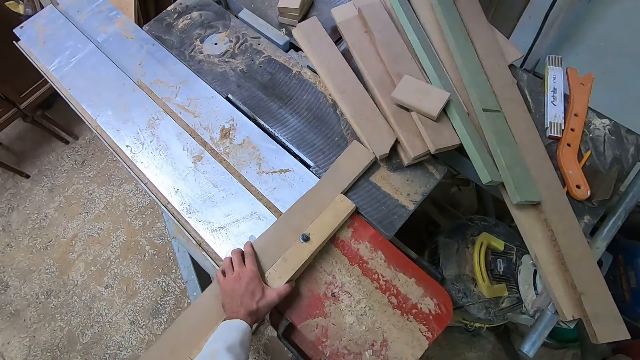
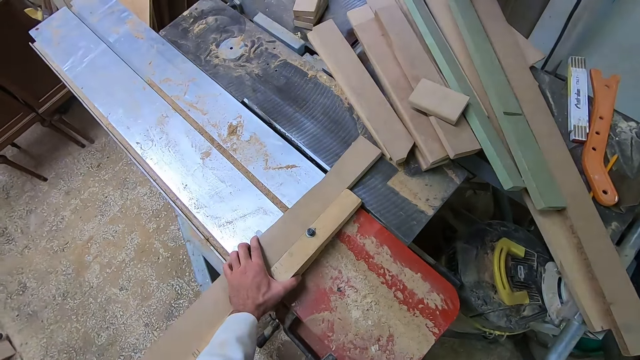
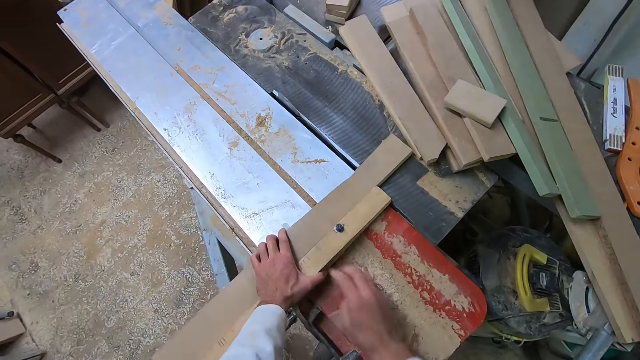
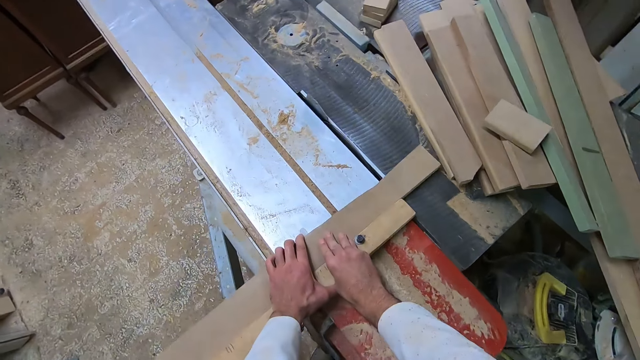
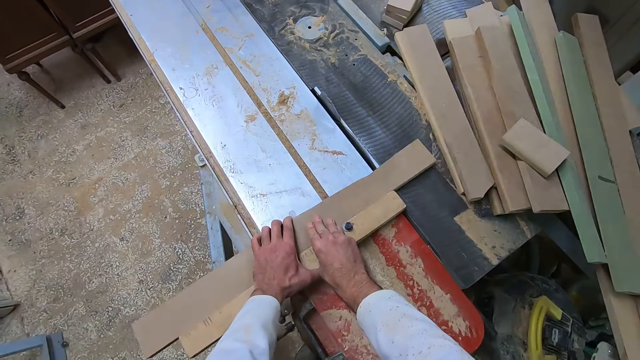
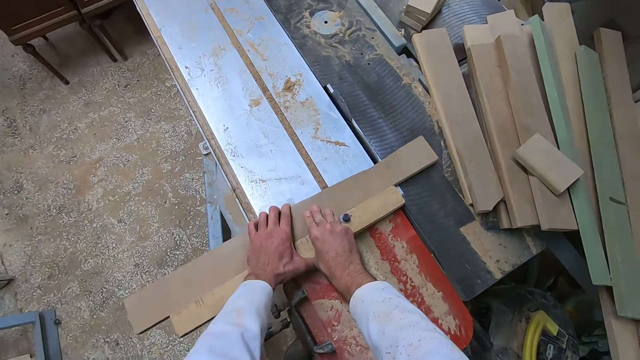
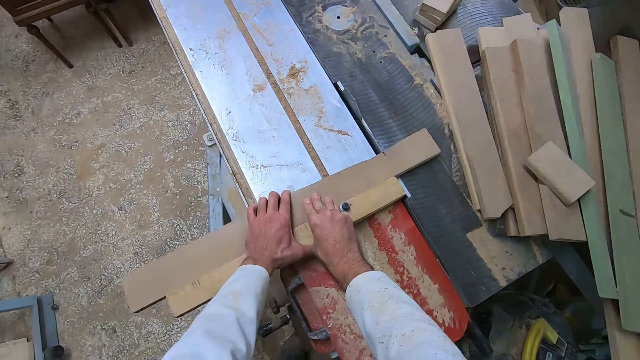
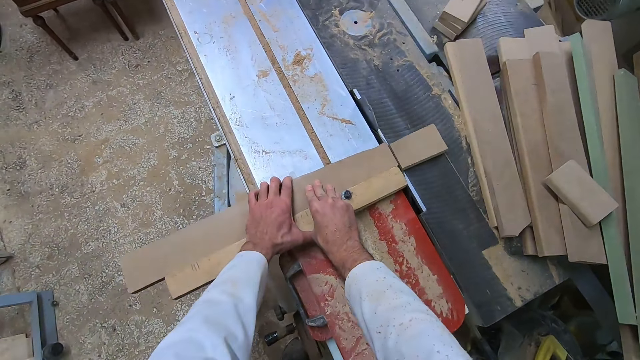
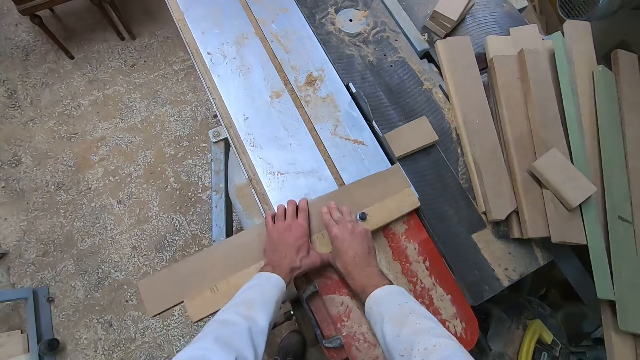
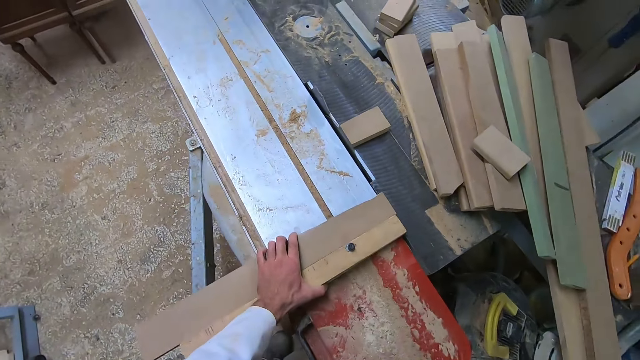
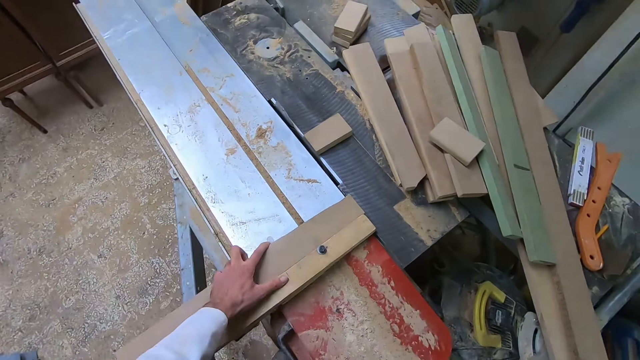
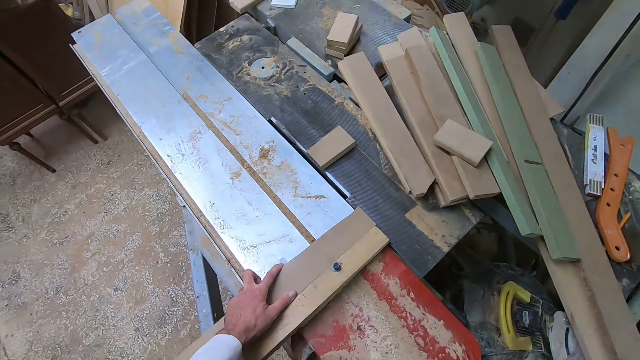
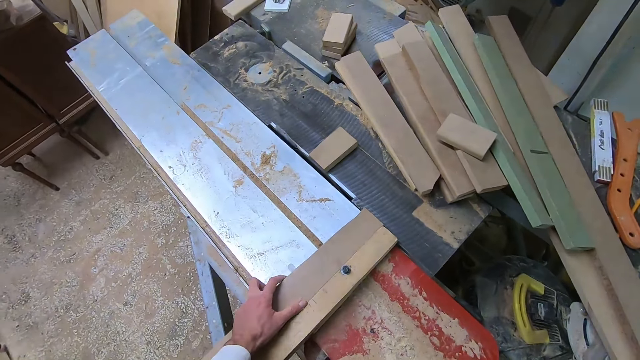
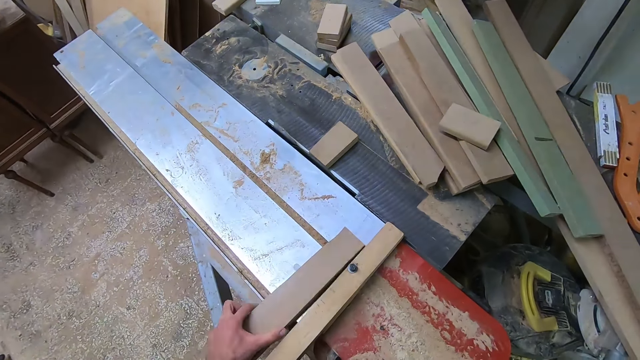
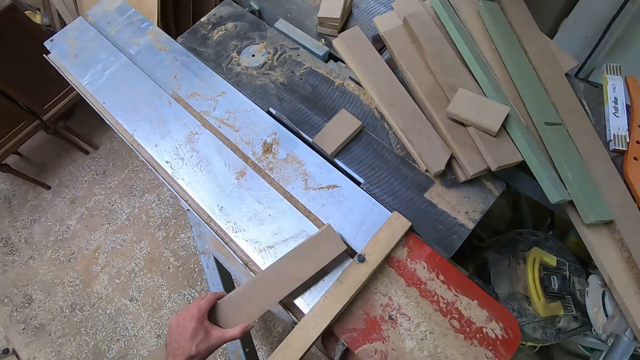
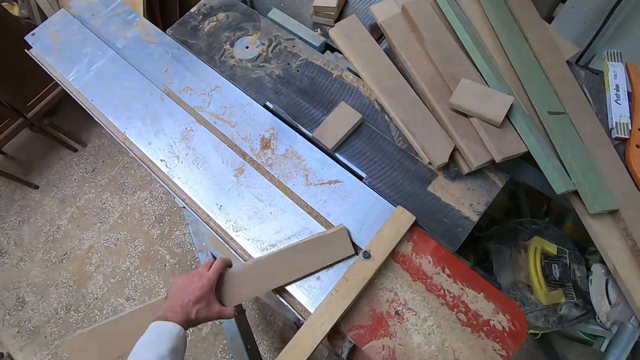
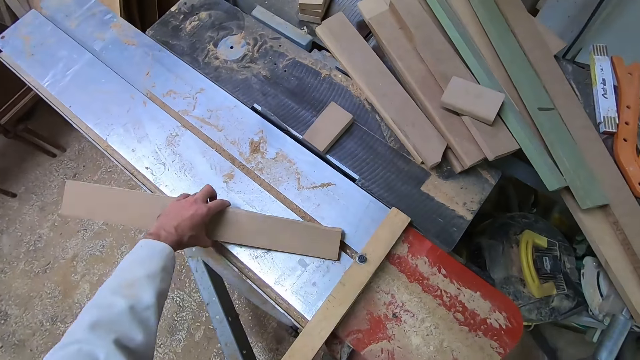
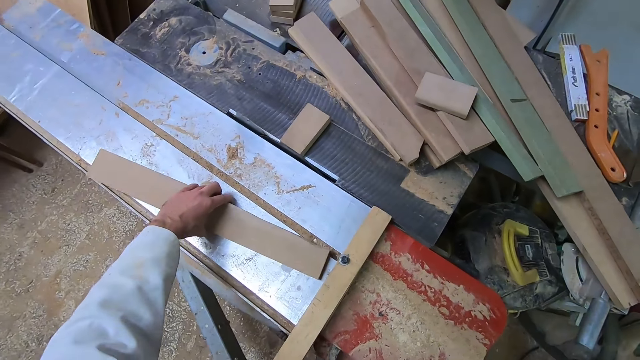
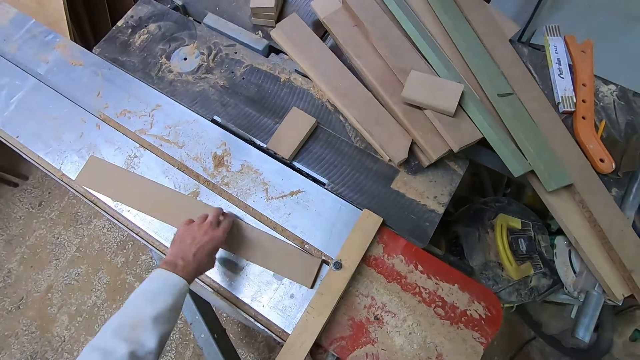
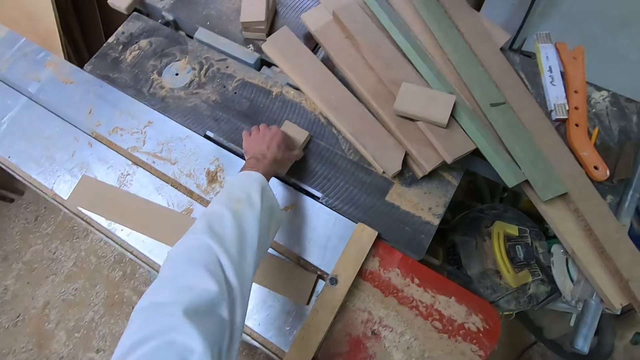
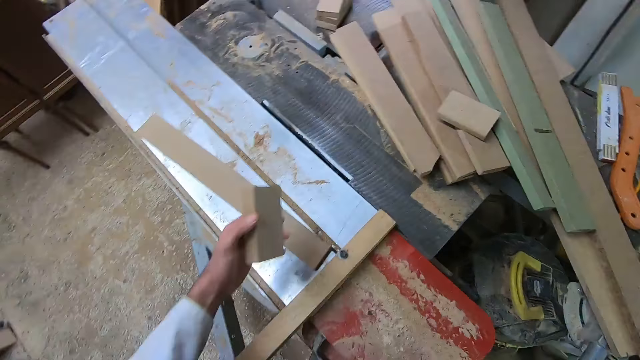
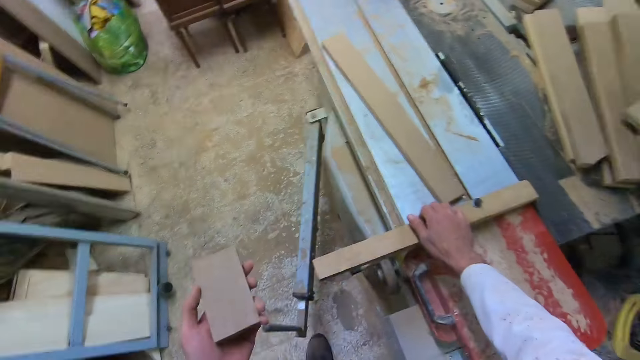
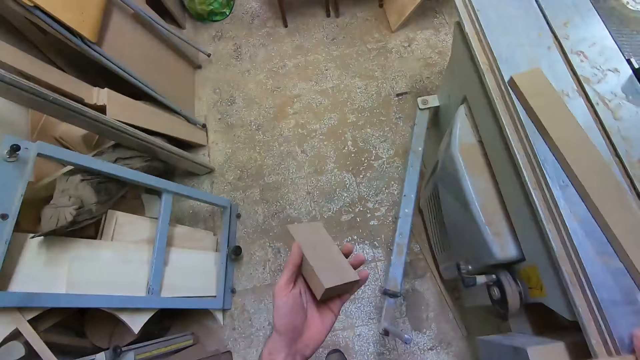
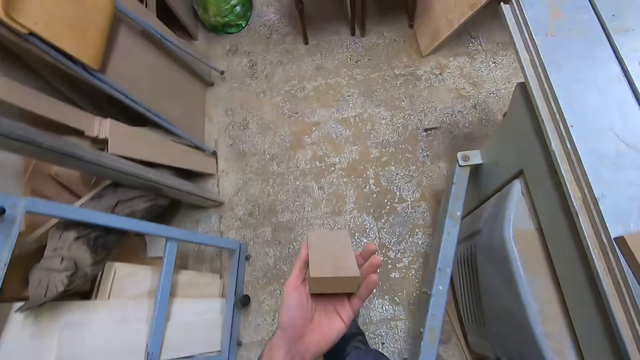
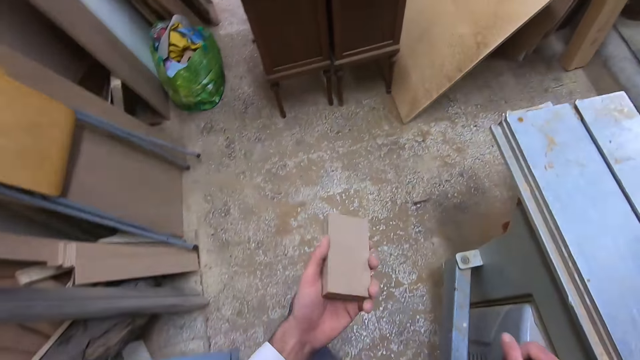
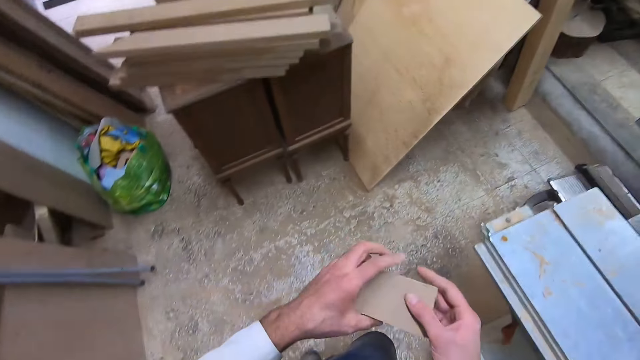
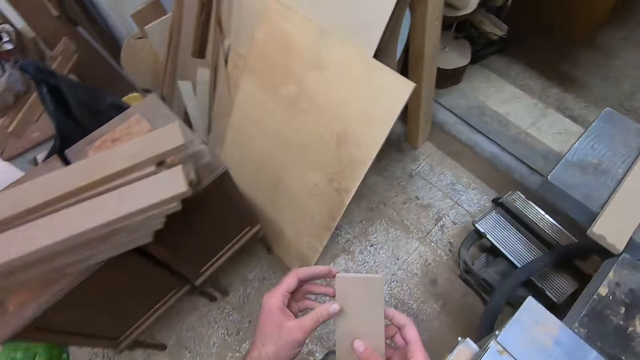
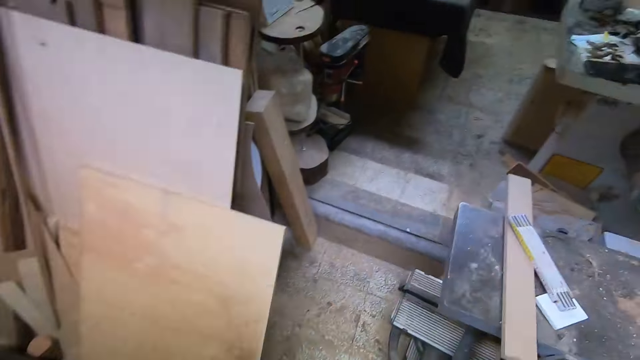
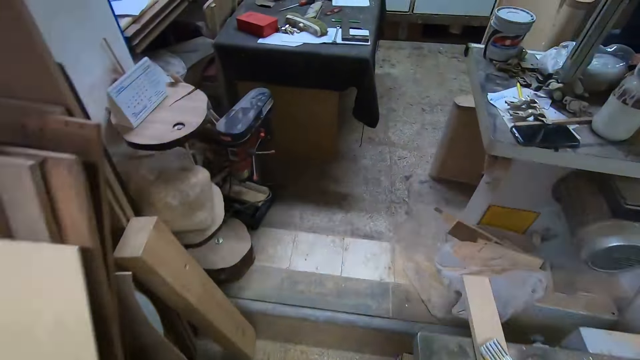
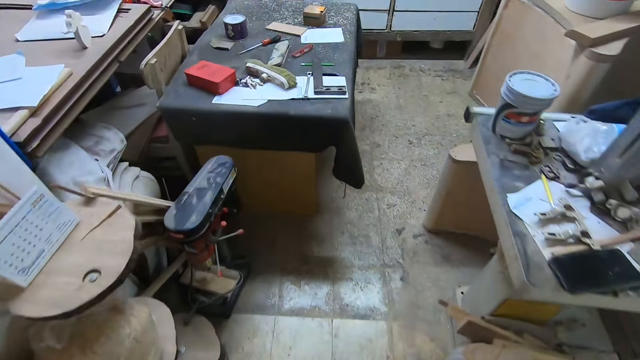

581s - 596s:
The camera wearer cuts the wood with the saw on the sliding table saw. He collects the piece of wood. He turns the wood on the slider. He puts the wood back on the table saw. He picks up the piece of wood from the sliding table saw with his left hand. He pulls the slider with his right hand and walks to a workbench.

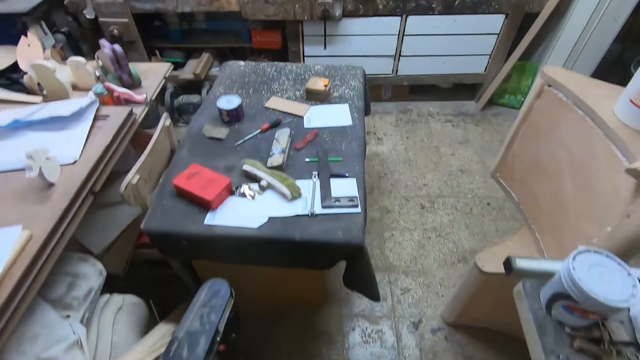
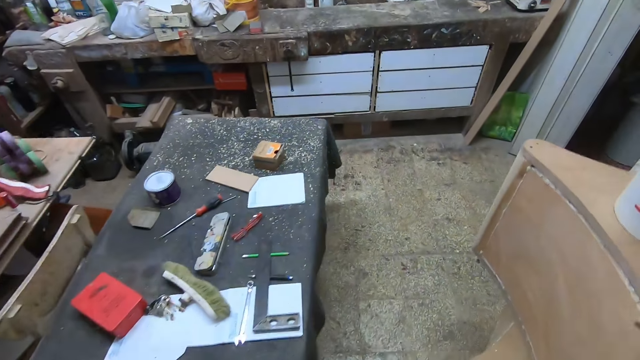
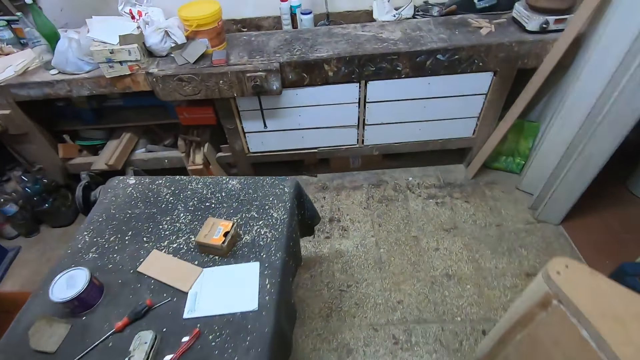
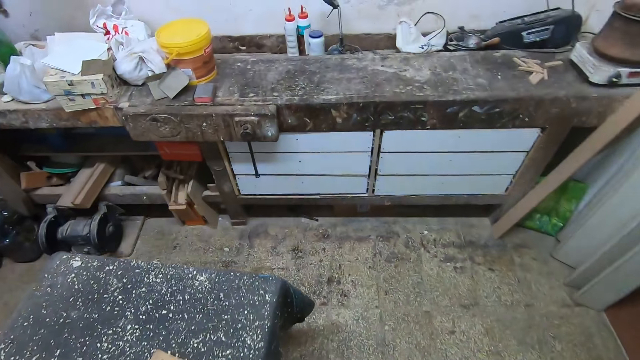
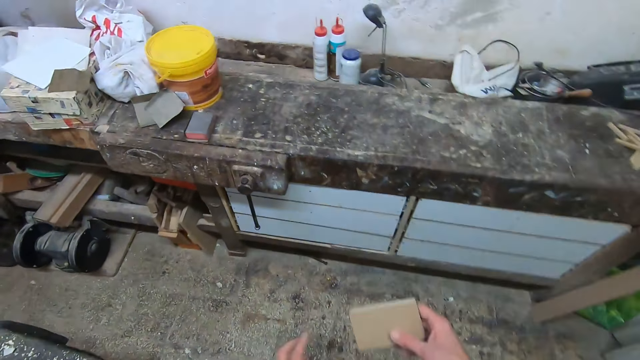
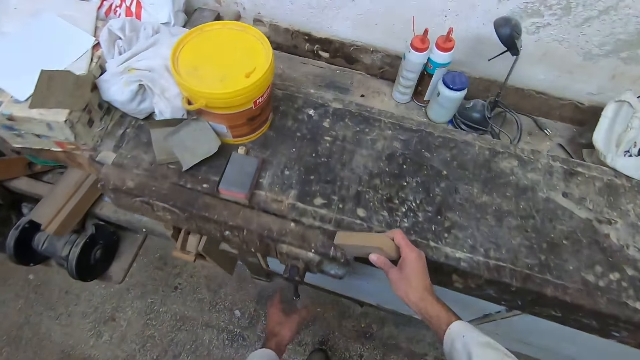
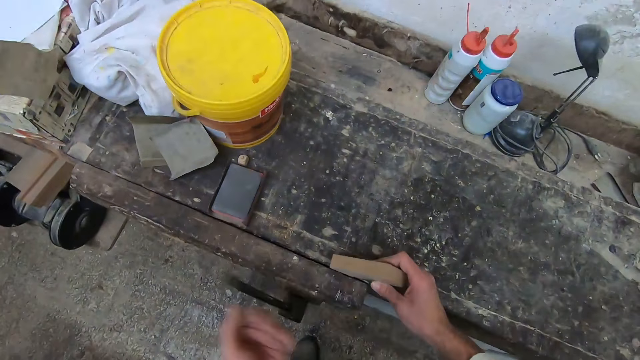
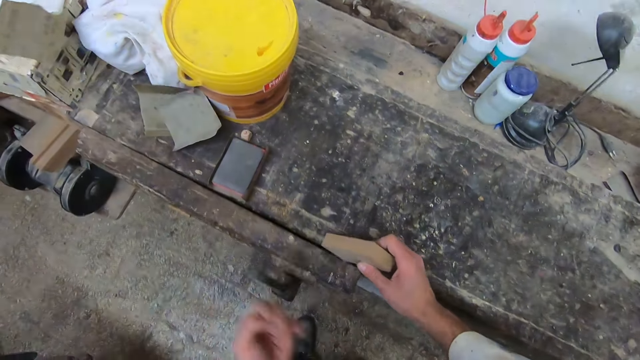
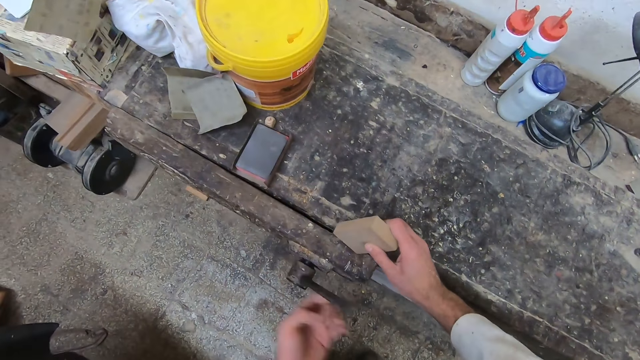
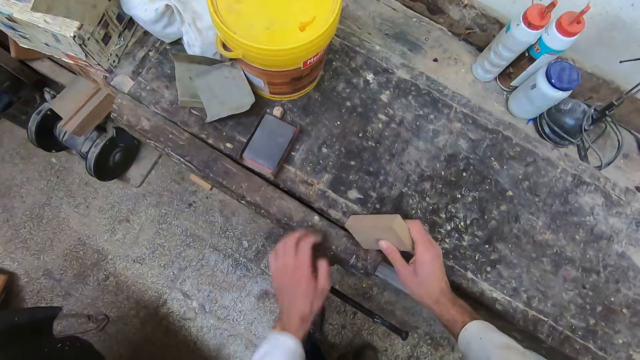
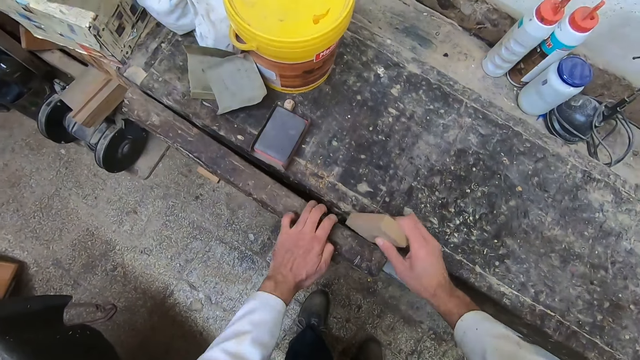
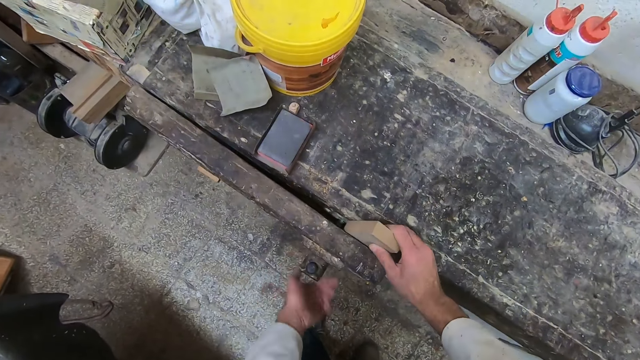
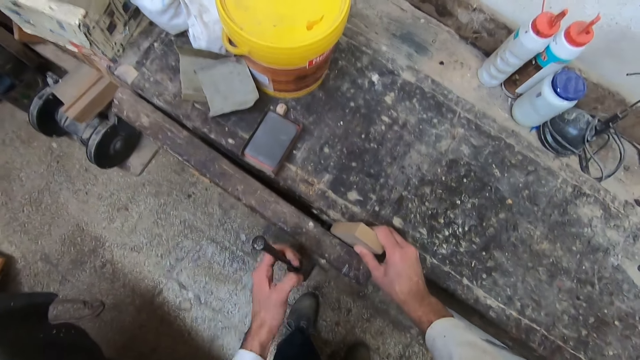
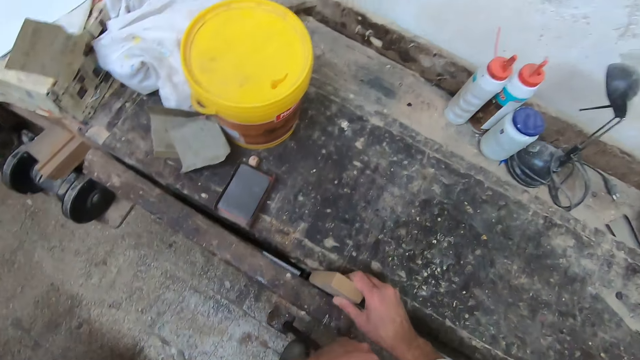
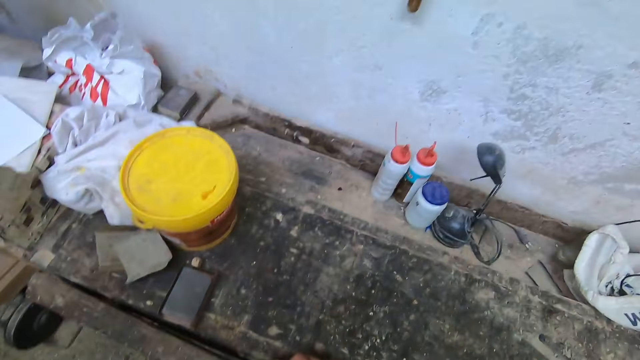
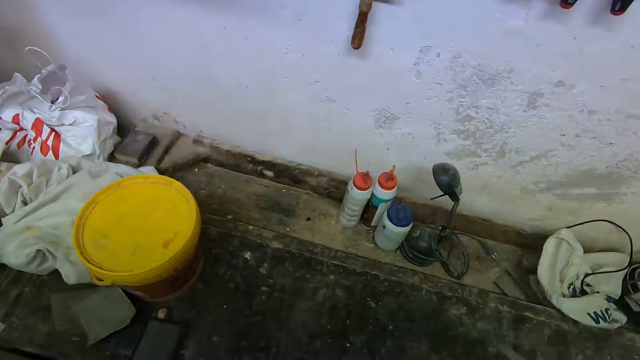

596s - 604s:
The camera wearer loosens a knob on the workbench. He pulls out a part of the workbench with his left hand. He fixes the wood in the part of the workbench with his right hand. He tightens the knob on the workbench with his left hand.
